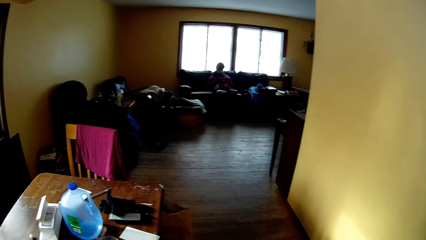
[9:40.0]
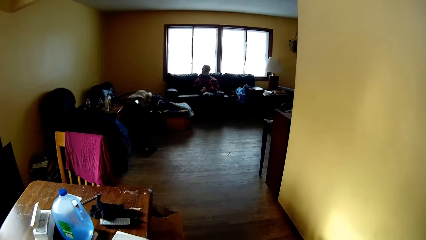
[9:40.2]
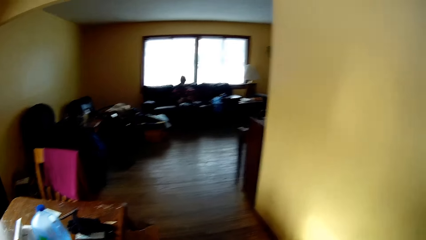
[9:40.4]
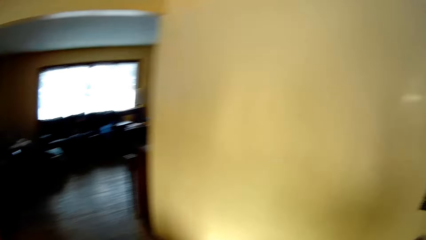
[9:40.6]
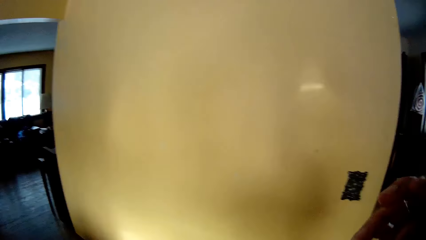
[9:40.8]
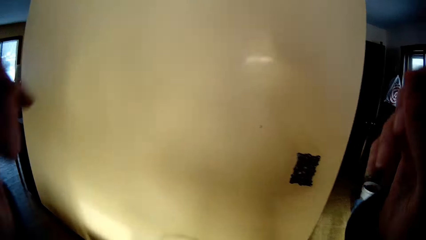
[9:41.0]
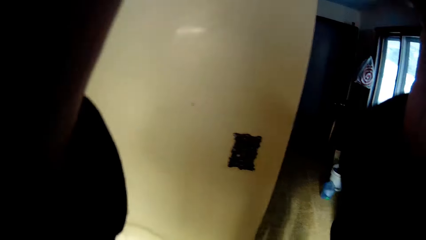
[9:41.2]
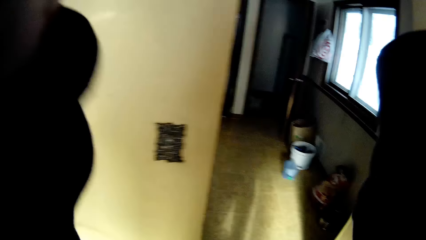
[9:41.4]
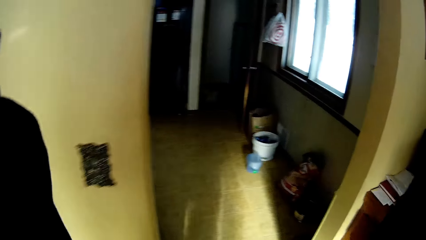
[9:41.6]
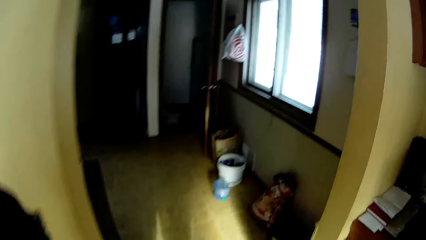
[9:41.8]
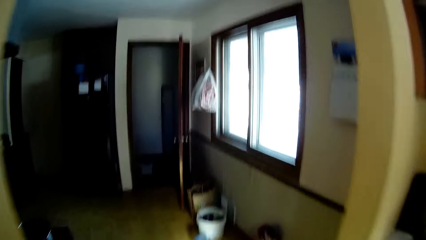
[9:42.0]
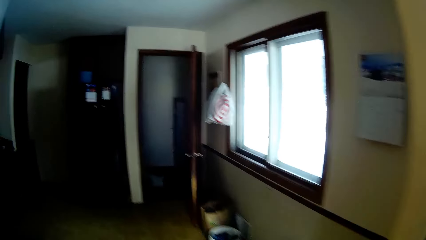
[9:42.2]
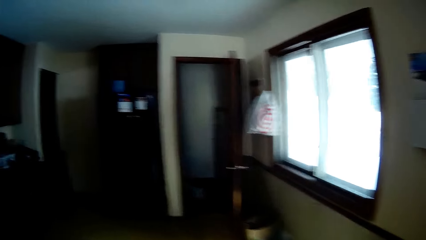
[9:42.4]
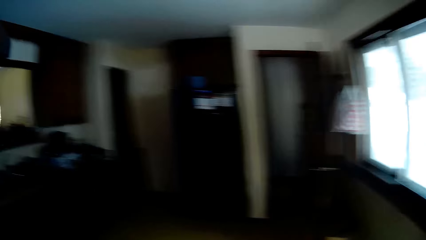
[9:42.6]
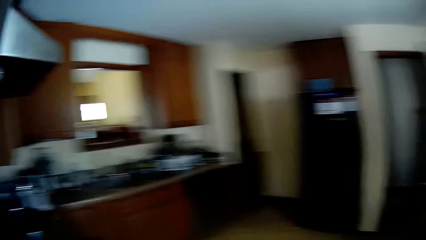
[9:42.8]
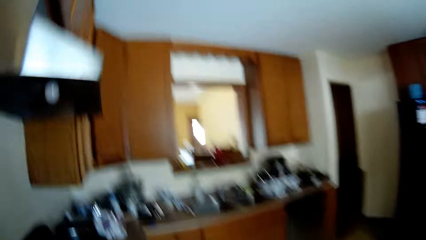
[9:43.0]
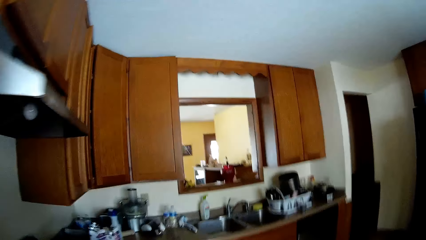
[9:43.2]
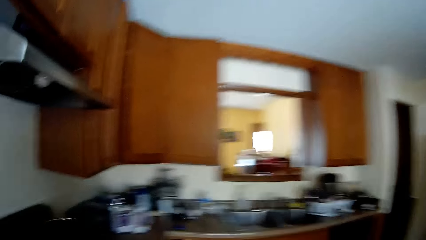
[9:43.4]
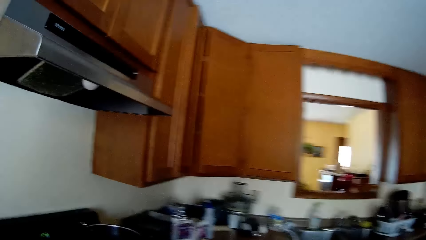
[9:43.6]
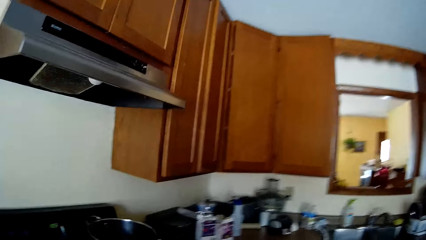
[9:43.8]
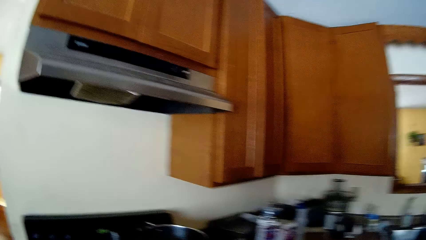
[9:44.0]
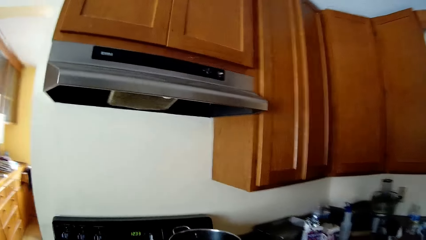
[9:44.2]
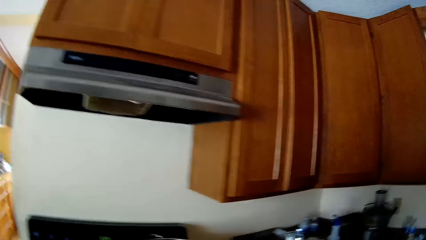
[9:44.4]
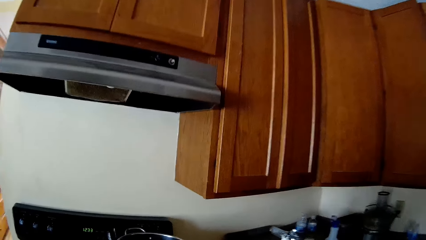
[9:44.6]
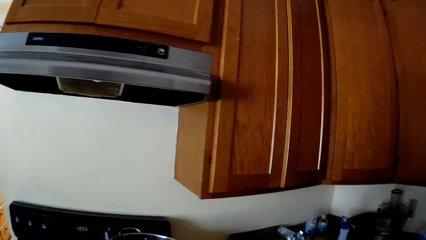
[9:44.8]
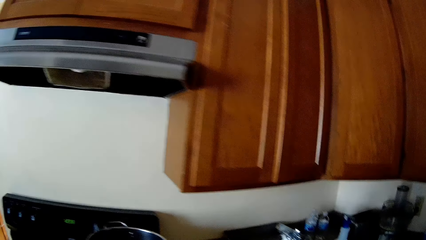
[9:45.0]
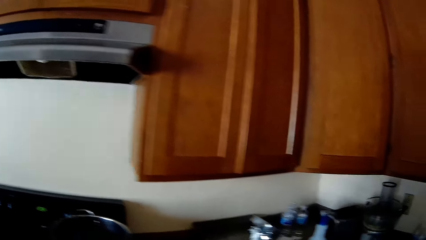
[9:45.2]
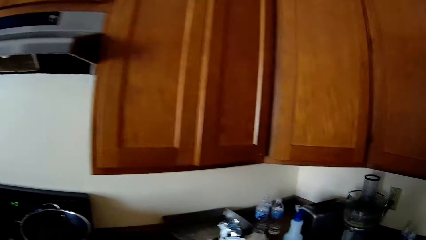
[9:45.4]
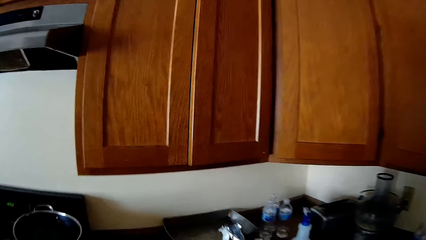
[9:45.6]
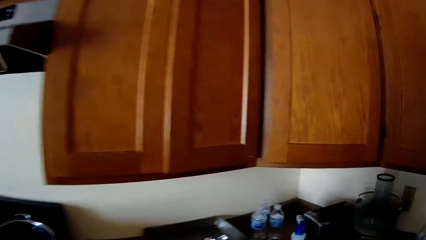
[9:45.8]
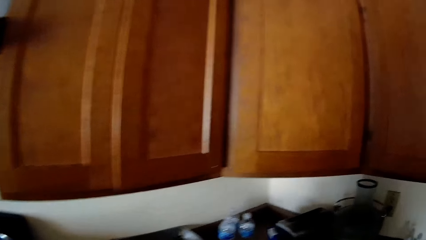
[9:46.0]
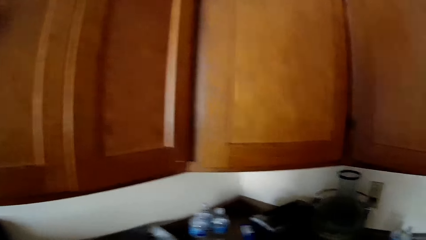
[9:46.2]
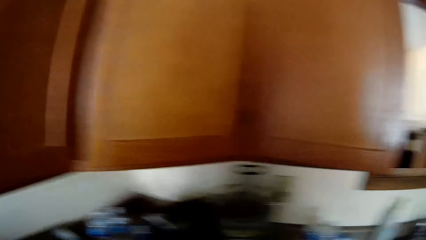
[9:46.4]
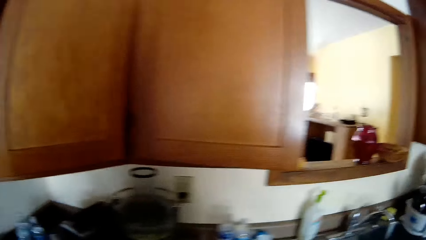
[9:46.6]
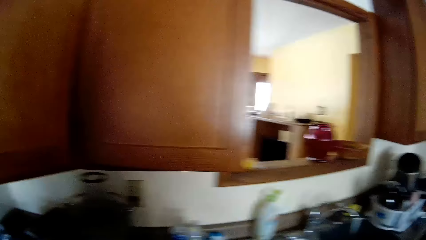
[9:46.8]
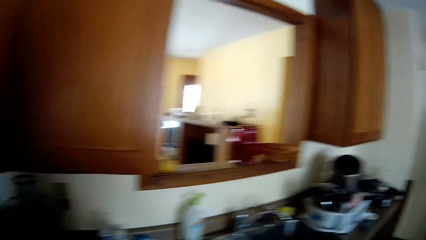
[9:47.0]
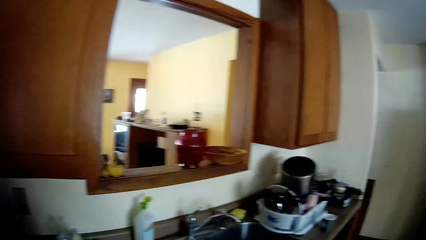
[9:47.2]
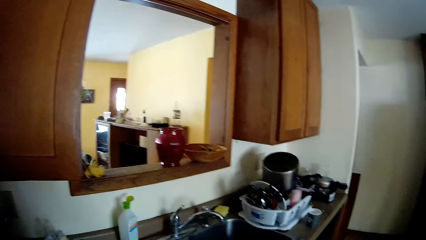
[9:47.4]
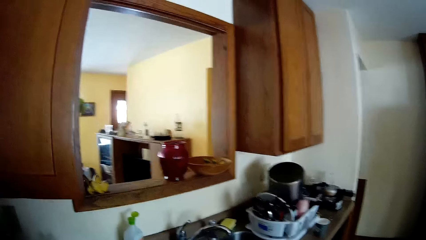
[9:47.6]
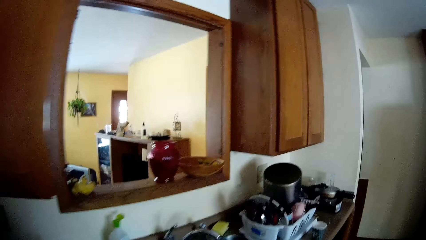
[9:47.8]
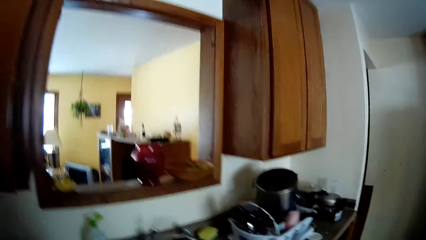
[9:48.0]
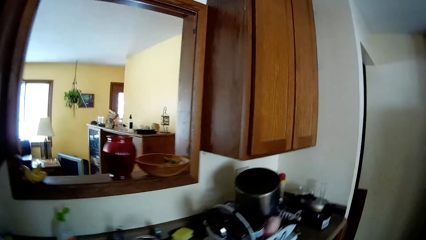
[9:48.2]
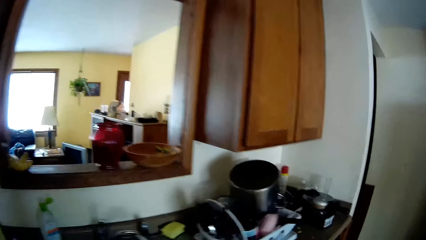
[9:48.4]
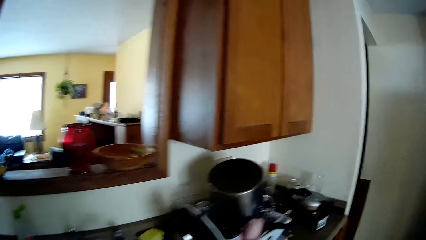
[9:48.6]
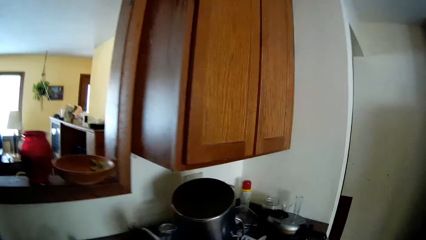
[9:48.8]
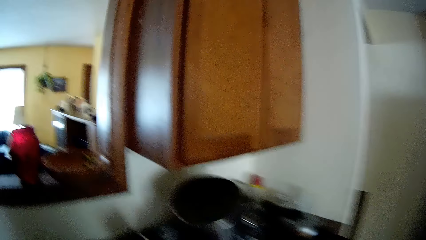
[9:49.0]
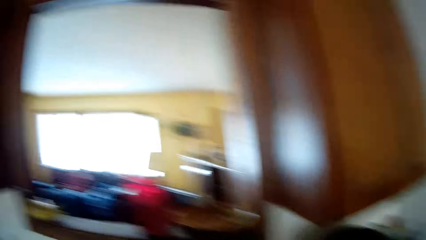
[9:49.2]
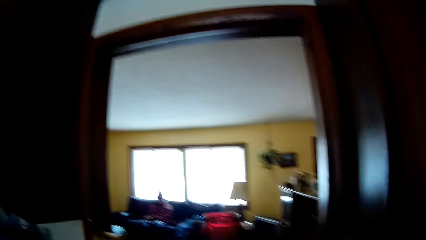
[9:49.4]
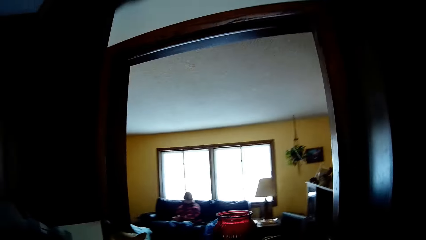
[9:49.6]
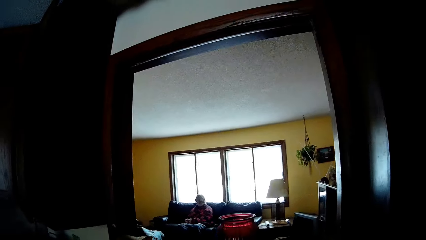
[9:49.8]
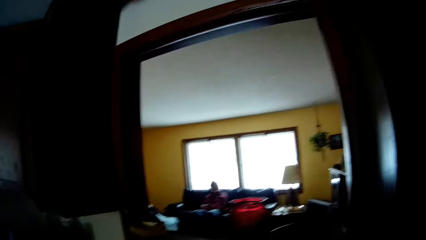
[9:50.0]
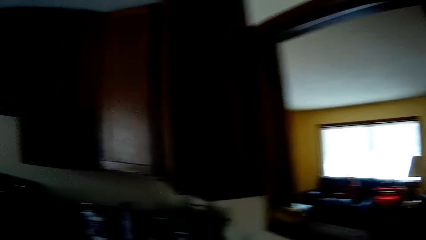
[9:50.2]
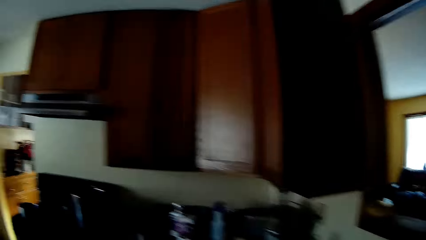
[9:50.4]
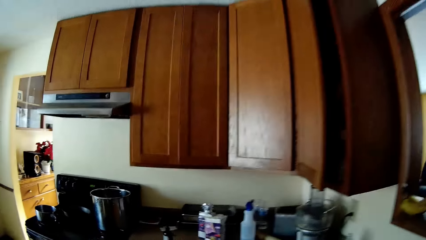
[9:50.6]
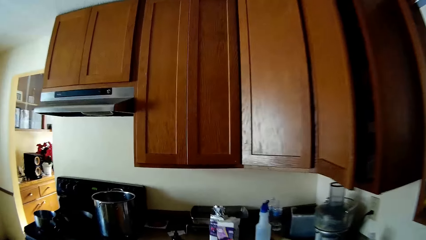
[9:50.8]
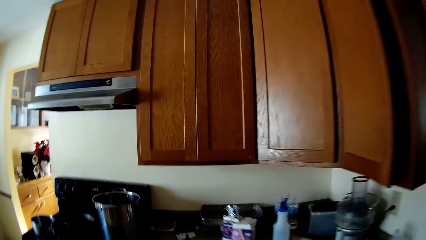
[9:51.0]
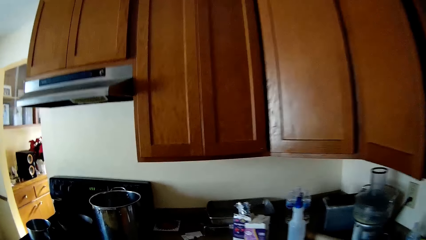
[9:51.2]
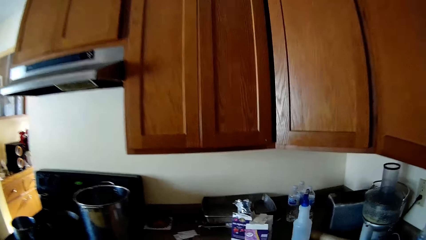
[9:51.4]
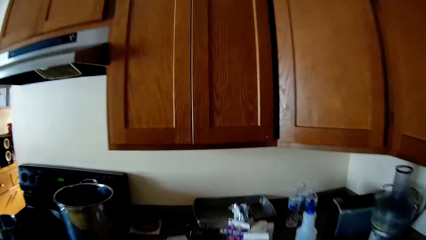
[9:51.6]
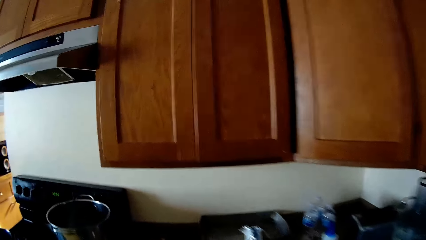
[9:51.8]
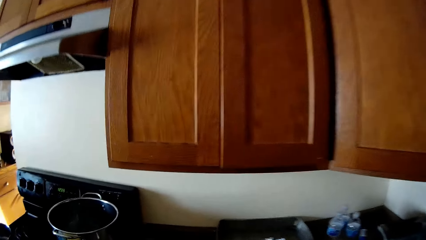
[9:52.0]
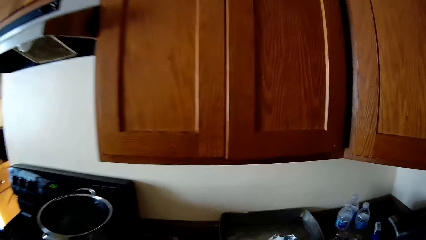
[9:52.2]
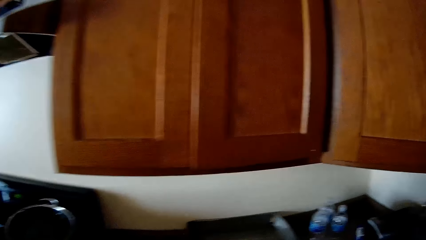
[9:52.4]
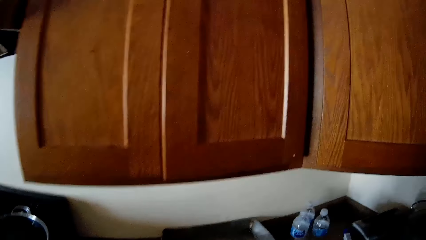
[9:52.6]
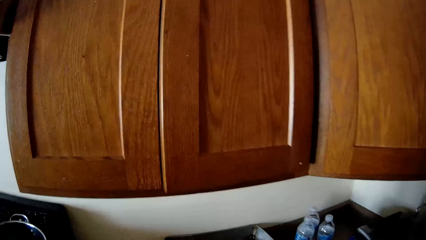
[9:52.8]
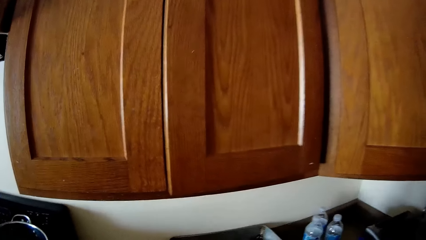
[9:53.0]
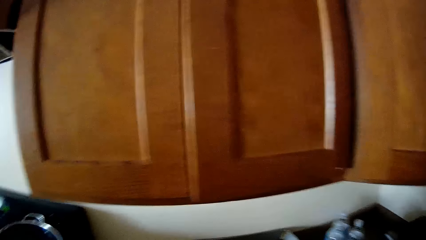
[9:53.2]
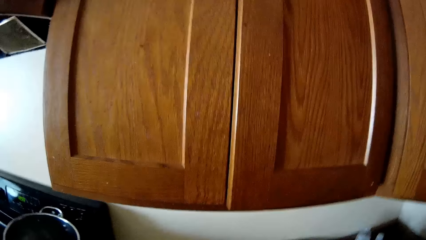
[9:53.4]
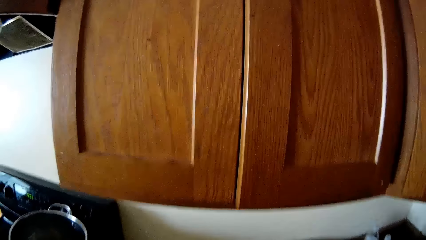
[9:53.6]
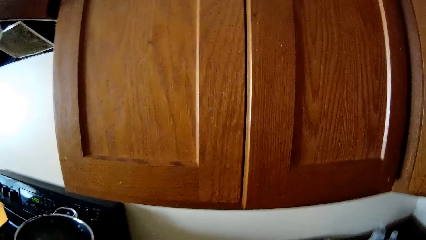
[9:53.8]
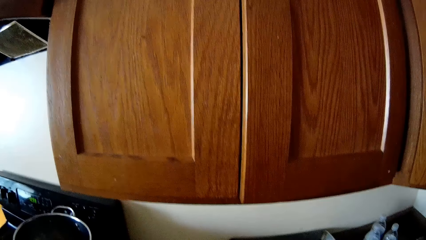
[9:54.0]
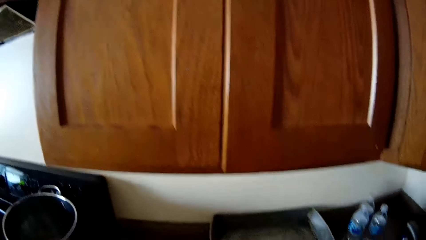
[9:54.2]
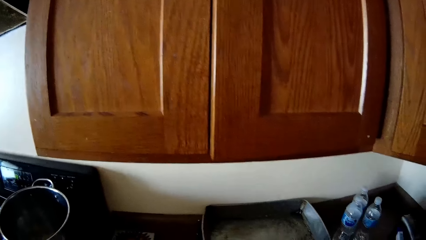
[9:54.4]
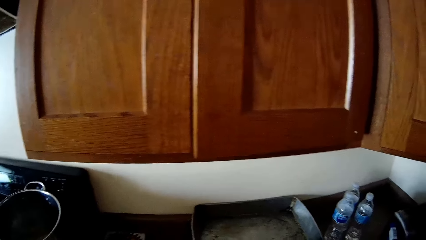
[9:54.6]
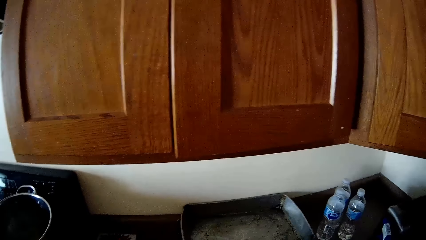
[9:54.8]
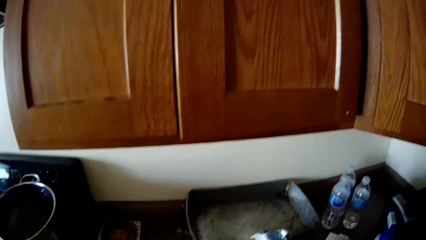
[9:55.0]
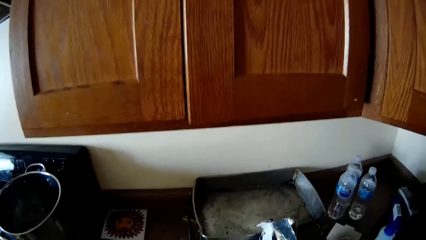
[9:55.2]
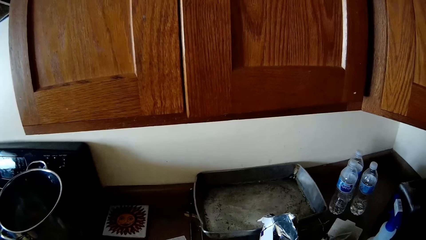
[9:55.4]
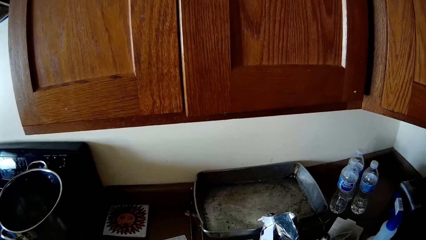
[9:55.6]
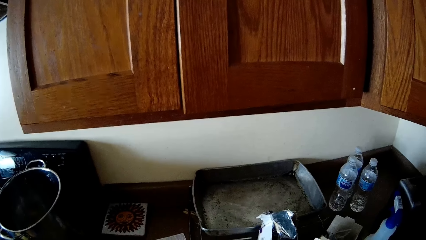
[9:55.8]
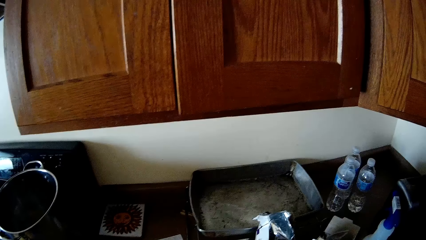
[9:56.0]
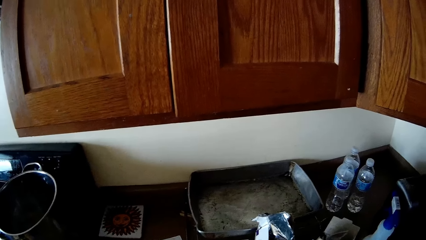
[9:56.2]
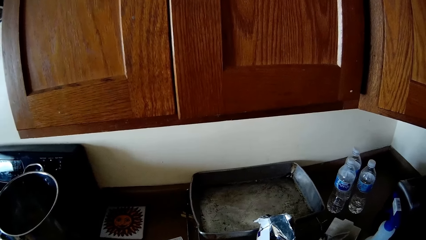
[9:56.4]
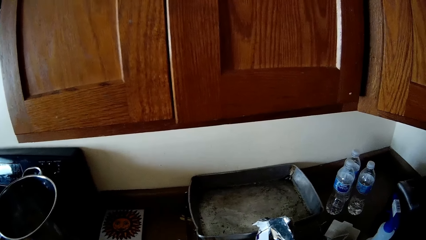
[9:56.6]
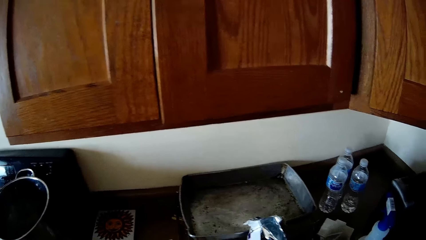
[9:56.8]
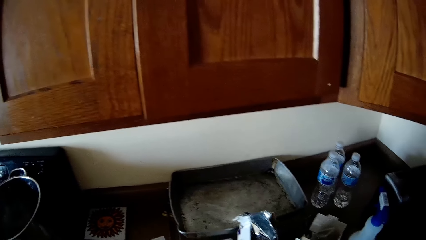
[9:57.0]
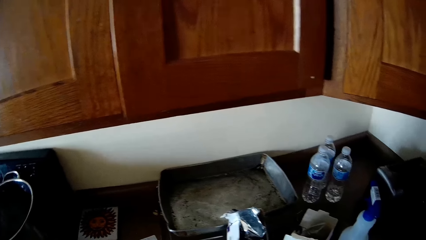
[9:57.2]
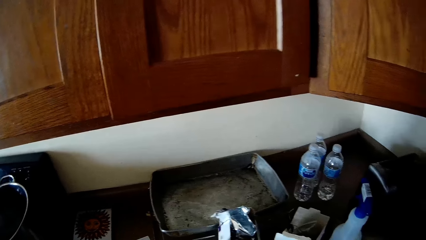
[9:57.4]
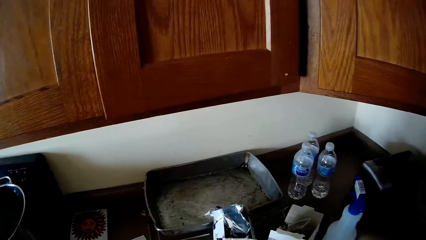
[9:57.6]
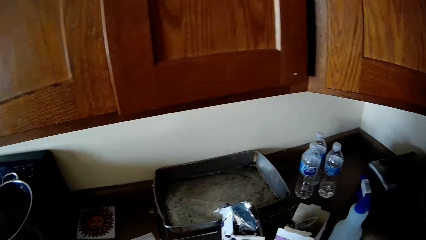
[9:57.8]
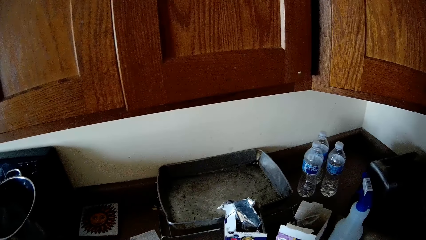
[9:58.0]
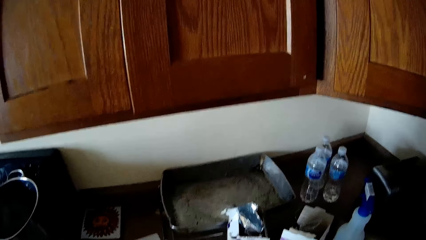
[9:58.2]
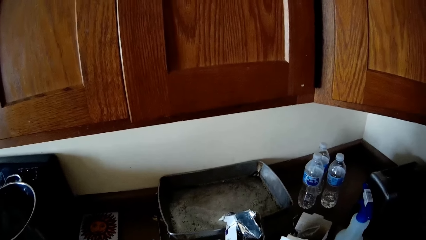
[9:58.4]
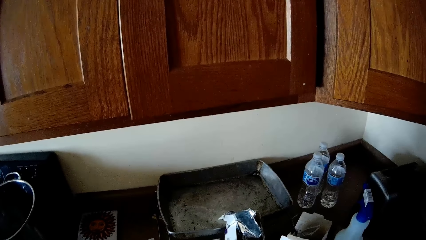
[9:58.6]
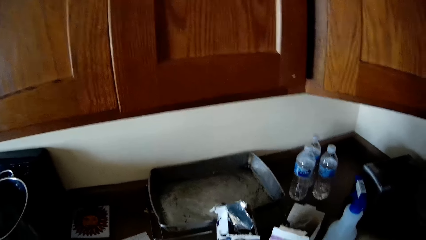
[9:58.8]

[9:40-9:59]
The camera wearer moves a hand. They go to the kitchen. They look around. They move around. They look around.
